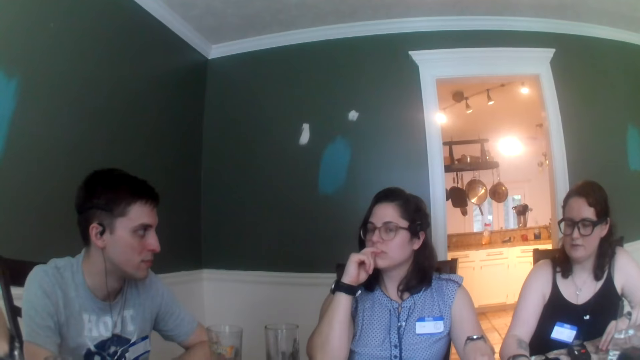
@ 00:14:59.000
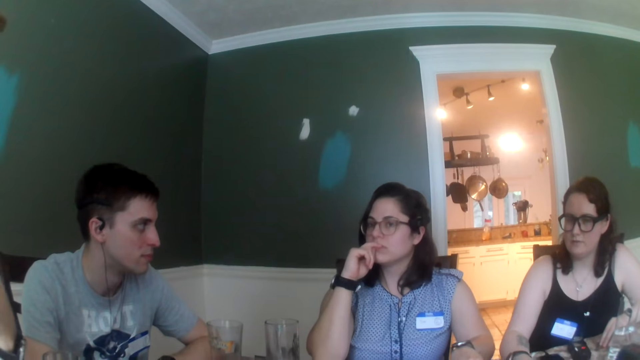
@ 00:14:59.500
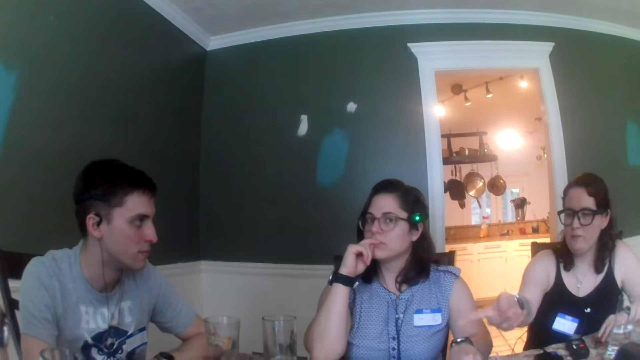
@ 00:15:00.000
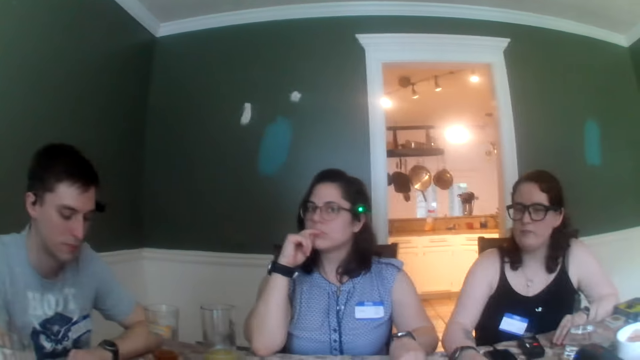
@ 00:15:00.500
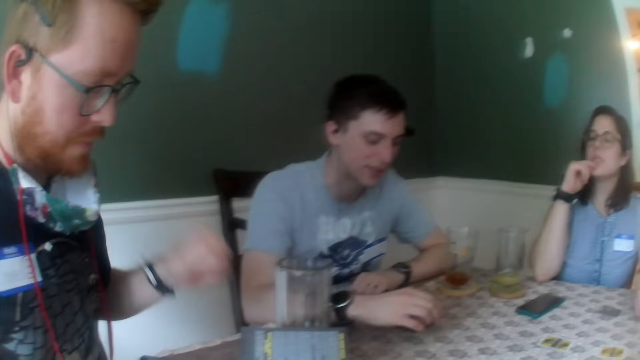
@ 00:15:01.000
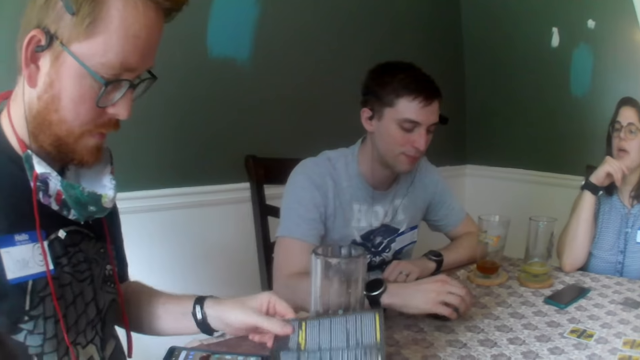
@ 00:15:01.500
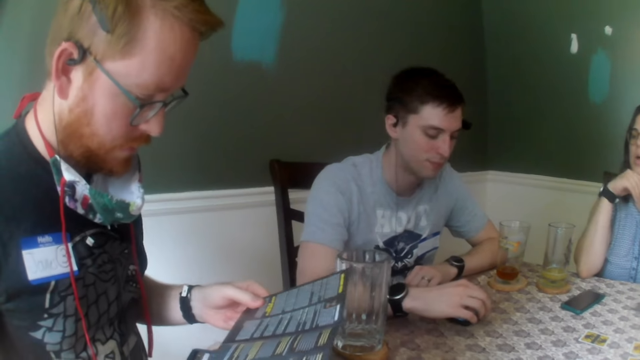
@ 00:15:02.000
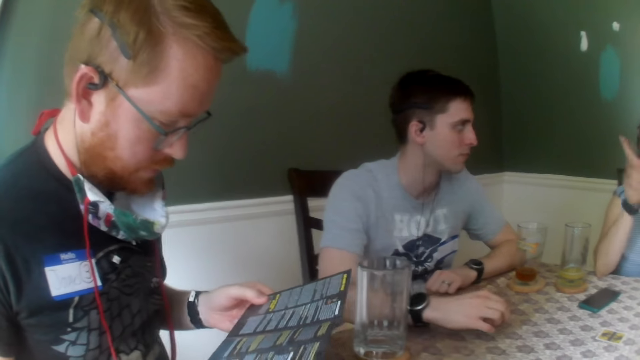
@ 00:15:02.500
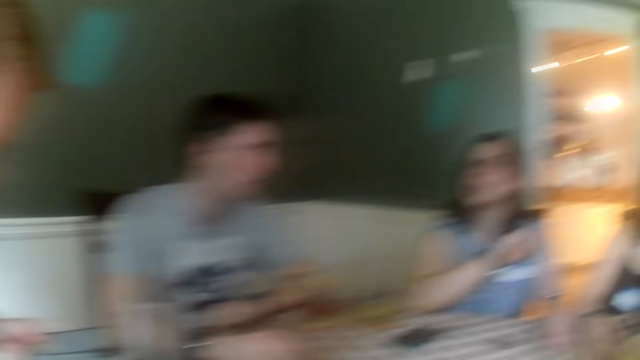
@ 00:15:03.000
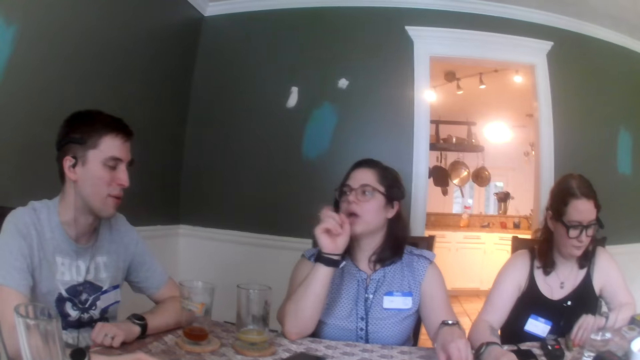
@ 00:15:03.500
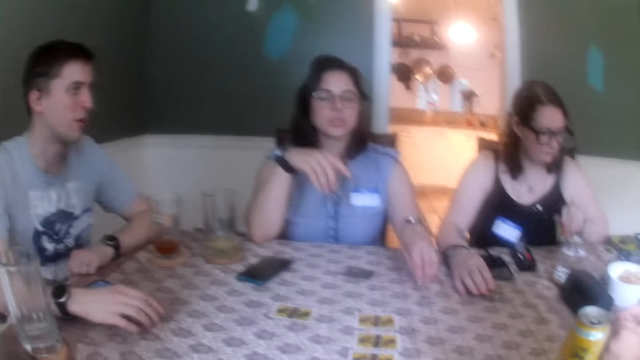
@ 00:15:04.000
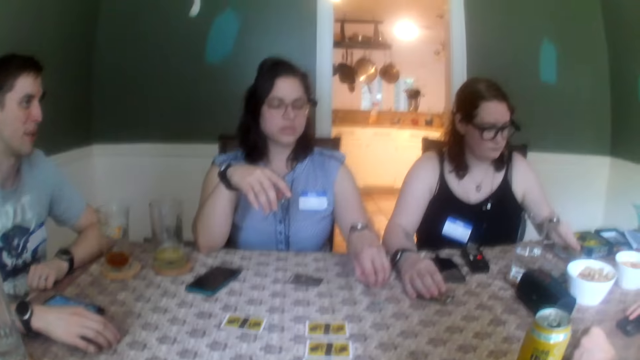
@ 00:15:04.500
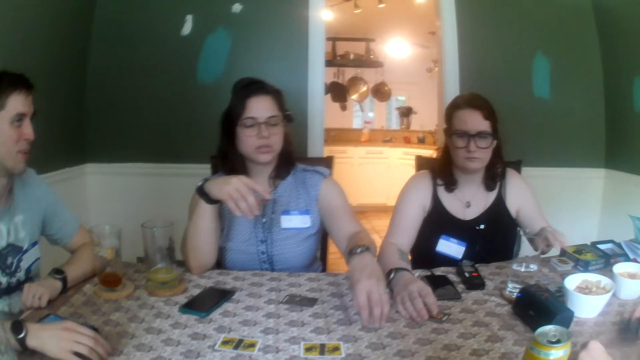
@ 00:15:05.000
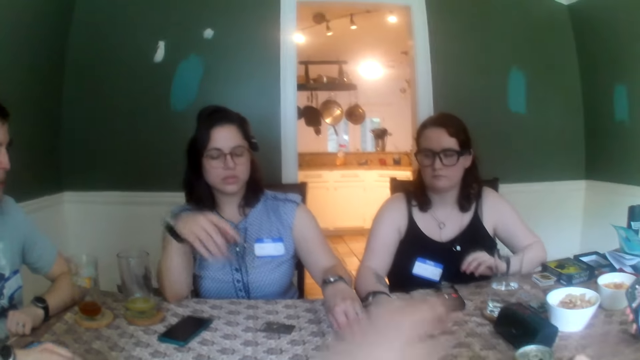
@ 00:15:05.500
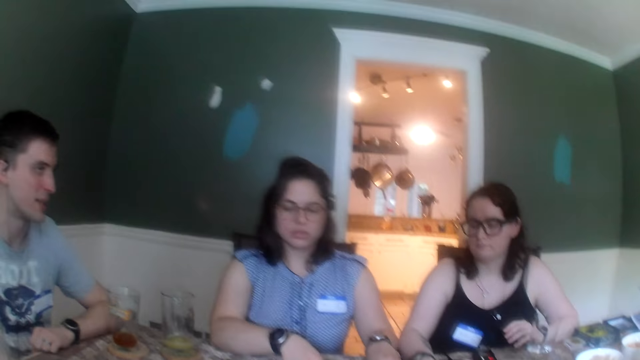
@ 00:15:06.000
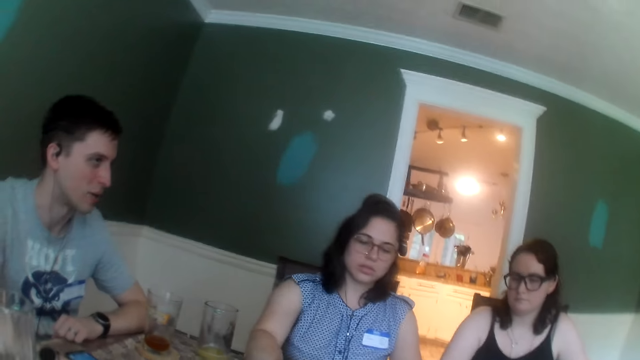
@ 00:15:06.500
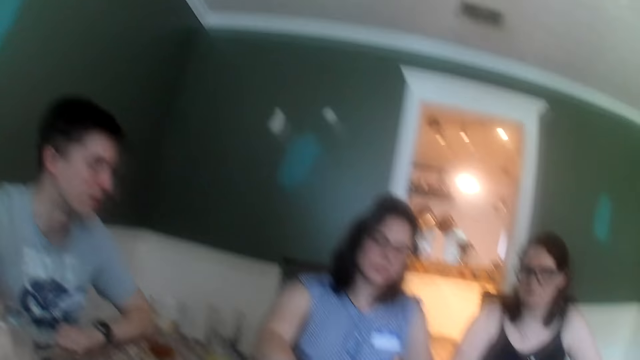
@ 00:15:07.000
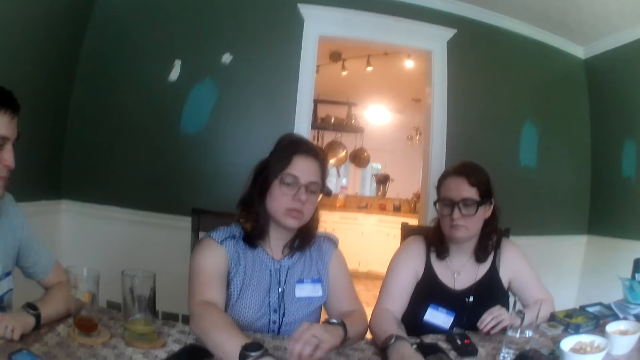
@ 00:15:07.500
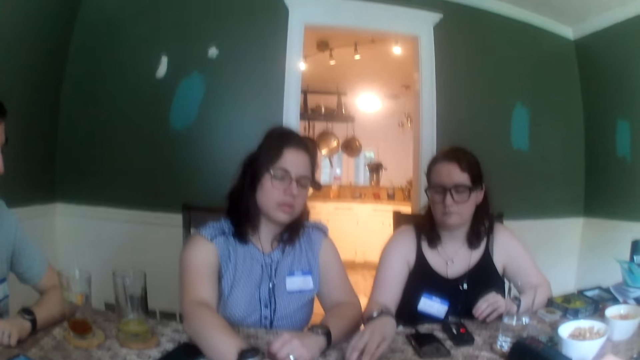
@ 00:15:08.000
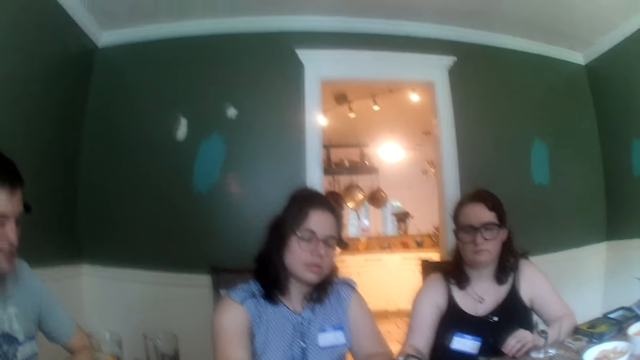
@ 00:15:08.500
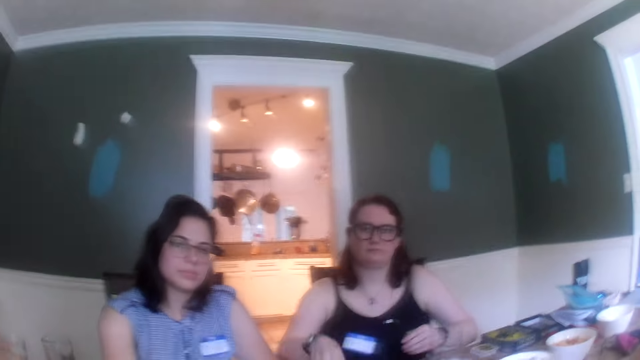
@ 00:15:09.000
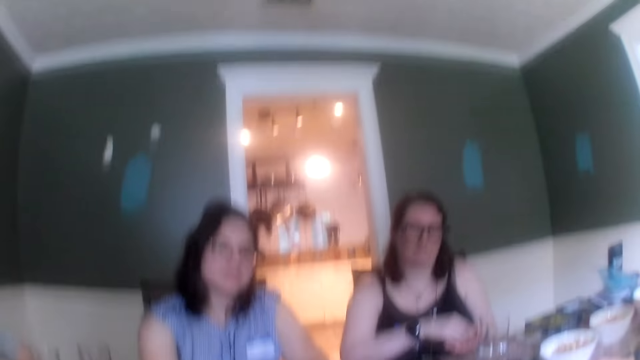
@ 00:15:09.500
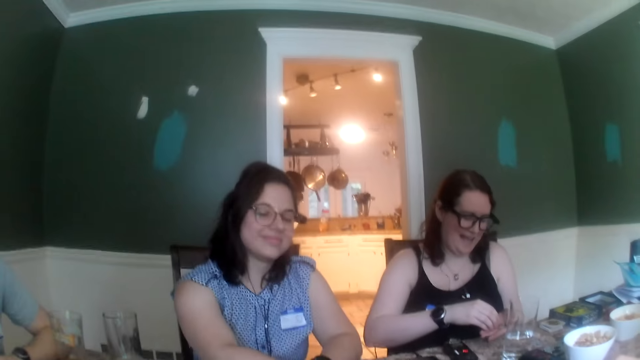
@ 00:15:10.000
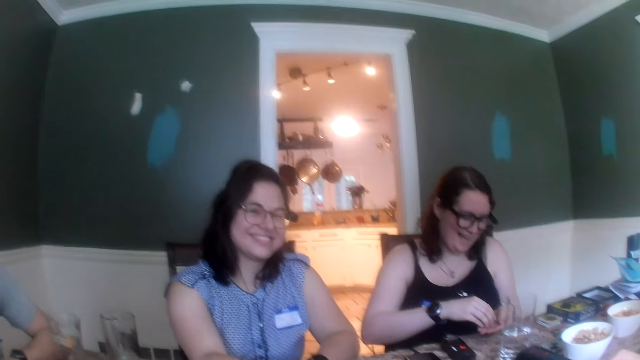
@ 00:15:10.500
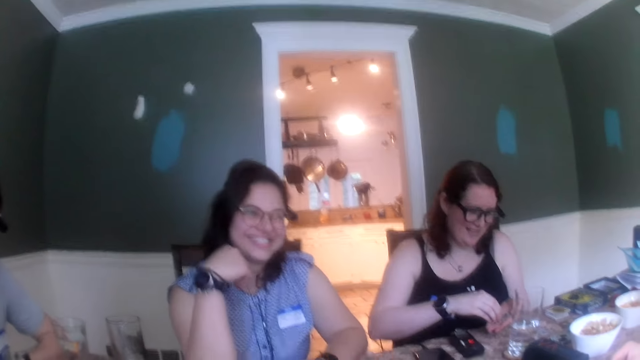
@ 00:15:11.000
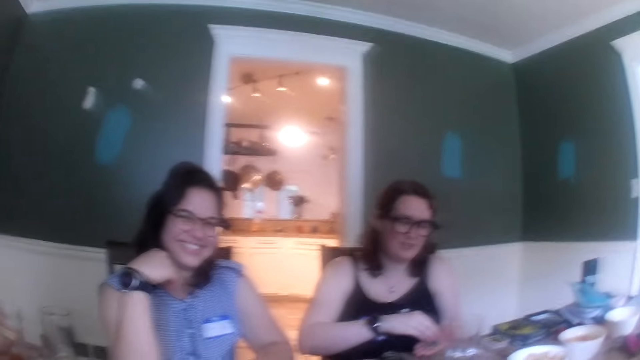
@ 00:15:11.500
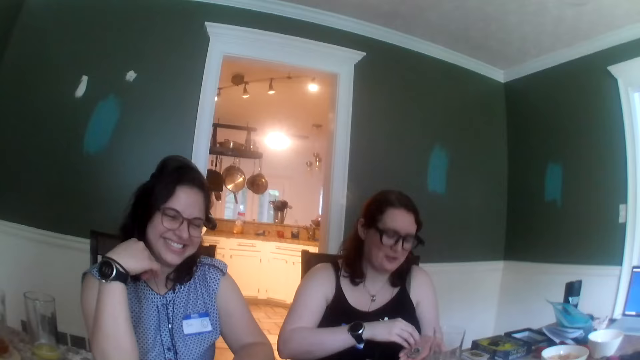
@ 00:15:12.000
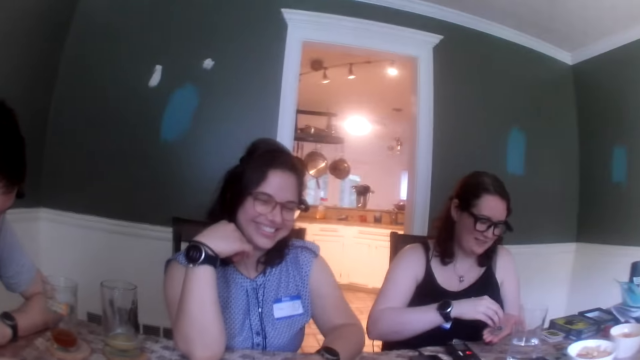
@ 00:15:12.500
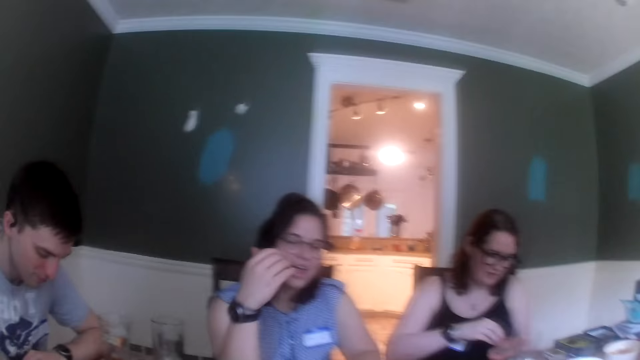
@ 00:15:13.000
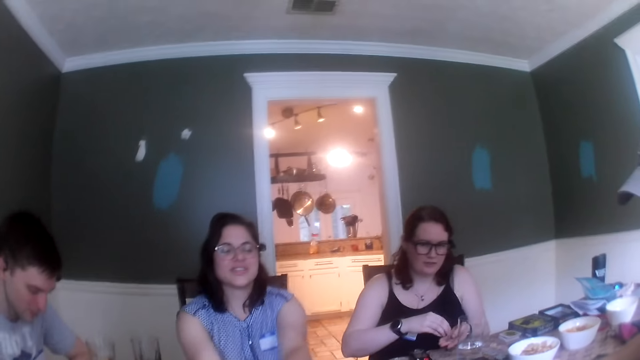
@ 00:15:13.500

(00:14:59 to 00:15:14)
The woman points to the man with her right hand. The man picks up a pamphlet from the table with his left hand. The woman picks up a card from the table with her left hand. Another woman dialogues with another man. The camera wearer looks around. The first woman drops the card on the table with her left hand and shifts the card on the table with her right hand. The first woman picks up poker chips from the table with her right hand. The camera wearer dialogues with the other woman. The first woman places the poker chips on her left palm with her right hand and spreads the poker chips on her left palm with her right hand.

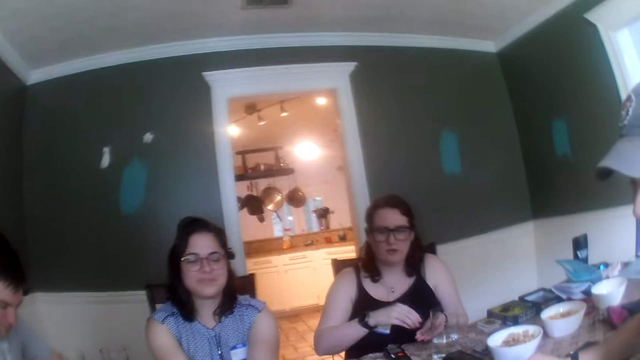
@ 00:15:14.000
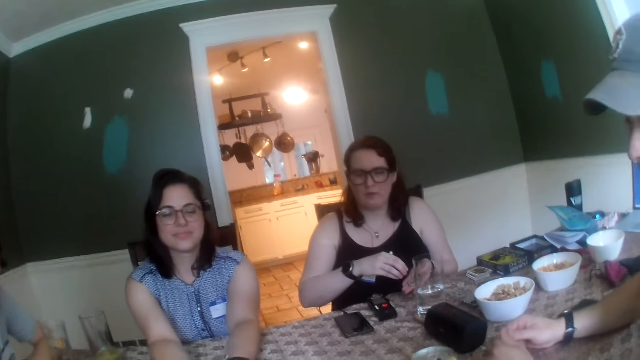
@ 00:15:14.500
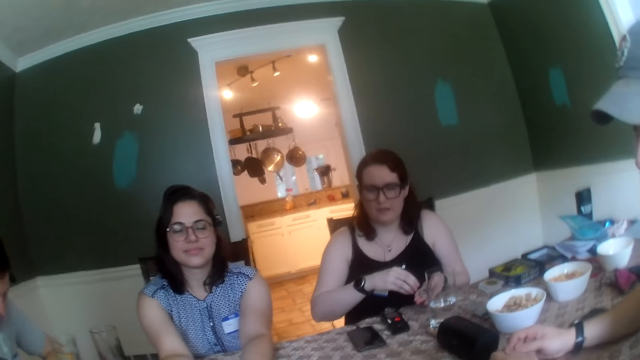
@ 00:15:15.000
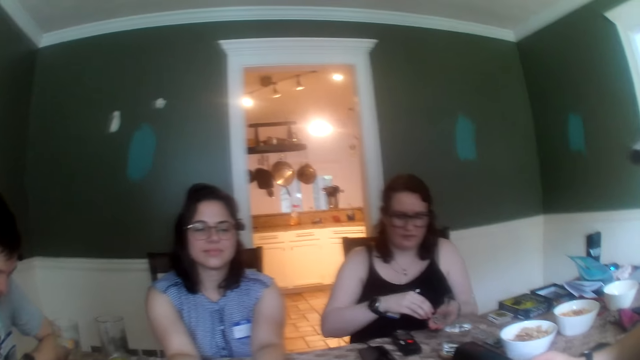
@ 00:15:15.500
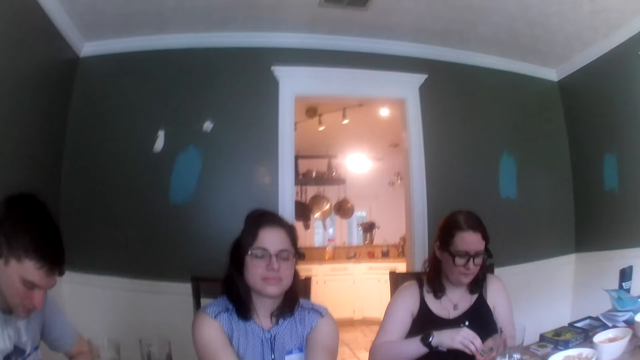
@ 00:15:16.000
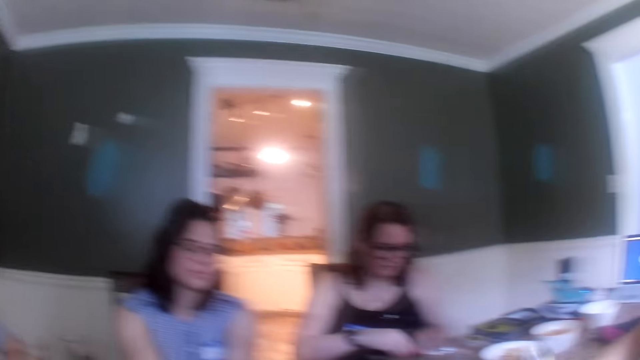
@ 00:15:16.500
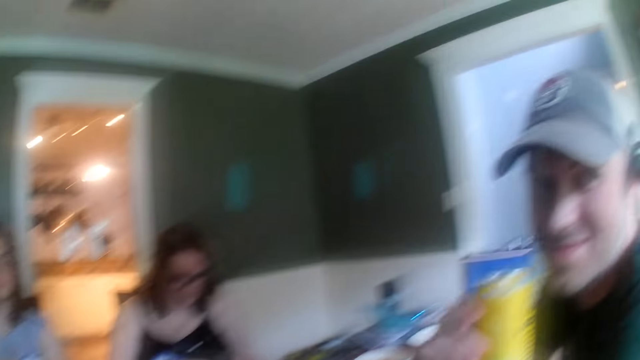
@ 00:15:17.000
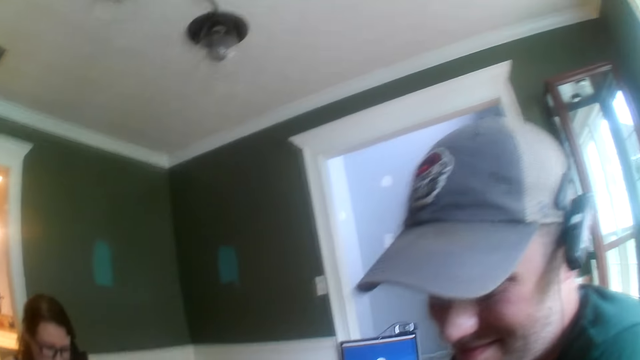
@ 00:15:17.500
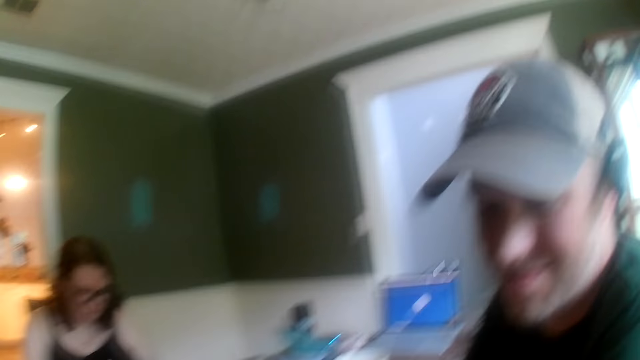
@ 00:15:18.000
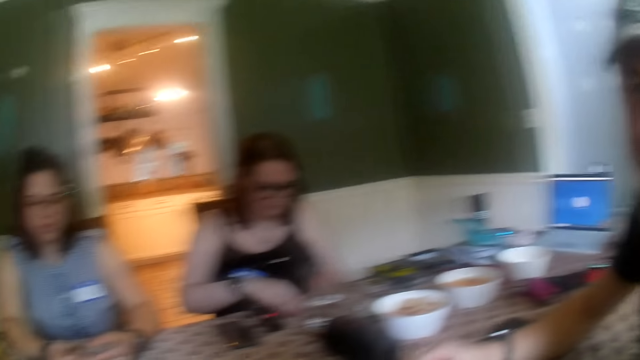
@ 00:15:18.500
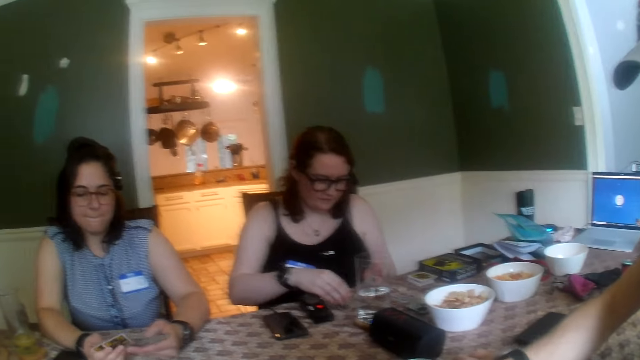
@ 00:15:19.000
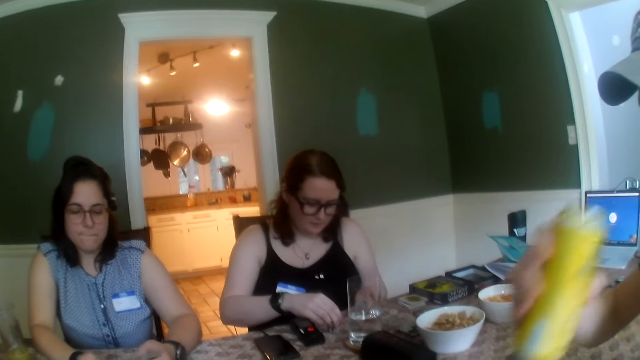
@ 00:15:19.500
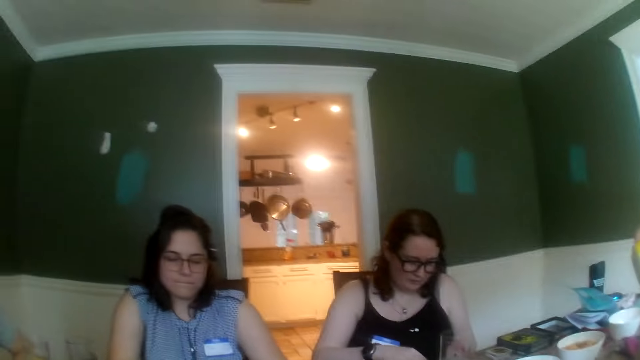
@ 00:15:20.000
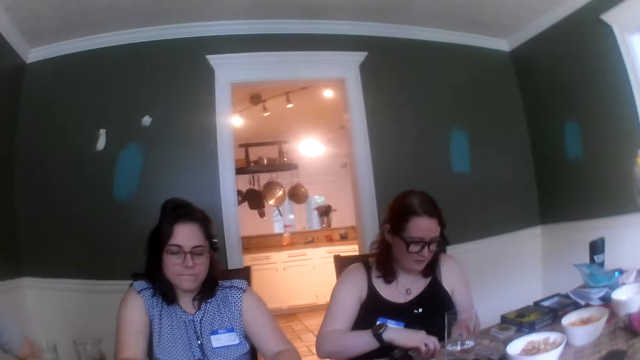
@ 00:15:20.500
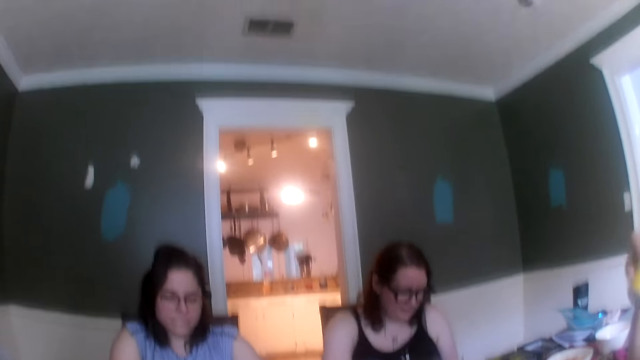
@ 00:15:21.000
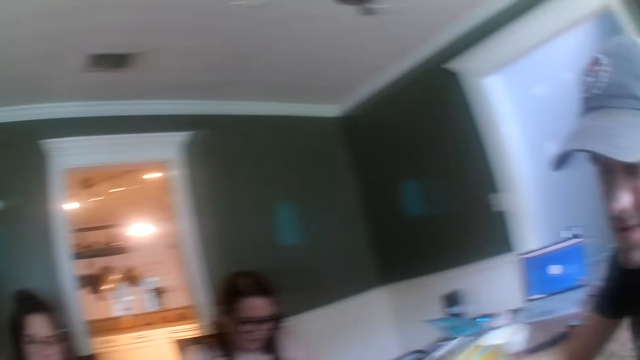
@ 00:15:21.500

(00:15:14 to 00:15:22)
A woman collects a deck of cards from the camera wearer with her hands. A man picks up a can of beer from the table with his right hand. The camera wearer looks around. The man drops the can of beer on the table with his right hand. The man interacts with the camera wearer. The camera wearer dialogues with the man. Another woman spreads poker chips on the table with her right hand. A third woman shuffles the card in her left hand with her right hand. The man picks up the can of beer from the table with his right hand and drinks beer from the can of beer in his right hand. The camera wearer looks around. The man drops the can of beer on the table with his right hand.
